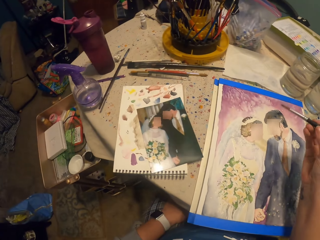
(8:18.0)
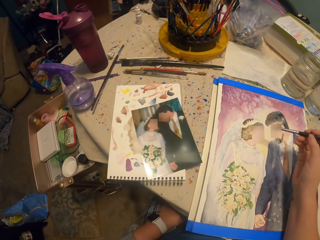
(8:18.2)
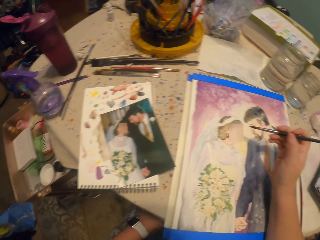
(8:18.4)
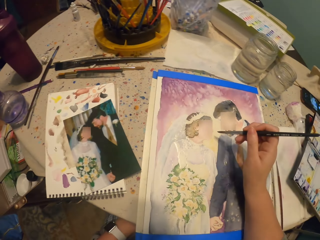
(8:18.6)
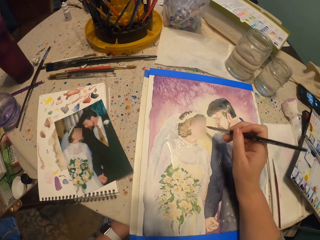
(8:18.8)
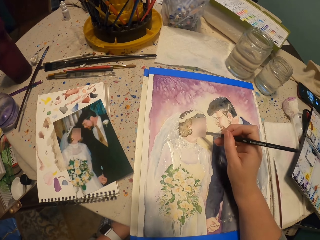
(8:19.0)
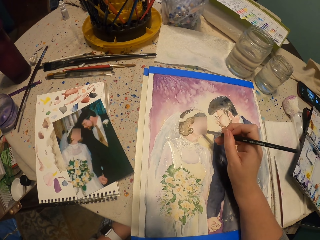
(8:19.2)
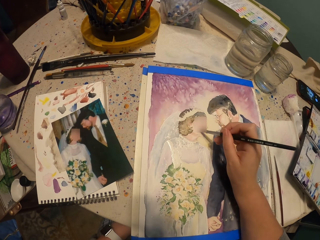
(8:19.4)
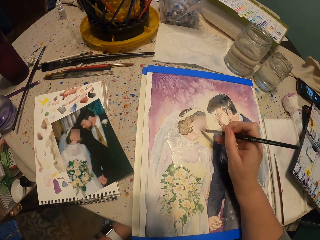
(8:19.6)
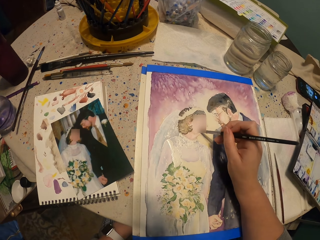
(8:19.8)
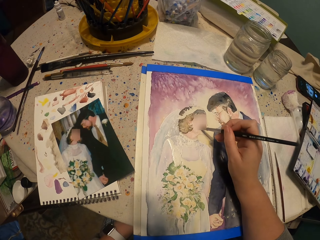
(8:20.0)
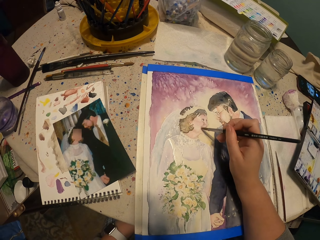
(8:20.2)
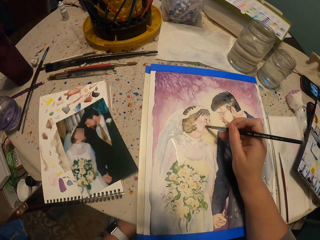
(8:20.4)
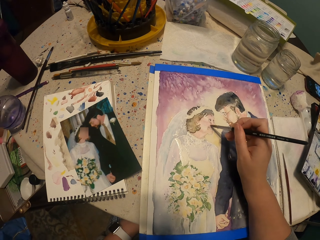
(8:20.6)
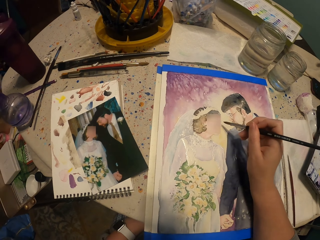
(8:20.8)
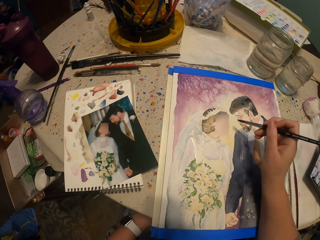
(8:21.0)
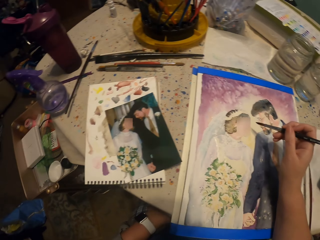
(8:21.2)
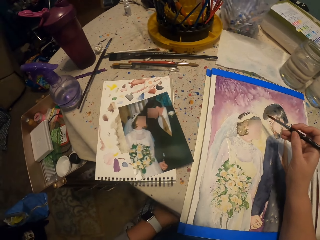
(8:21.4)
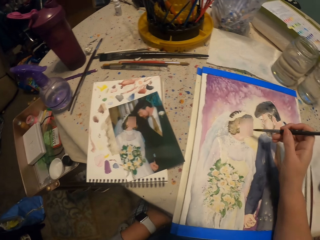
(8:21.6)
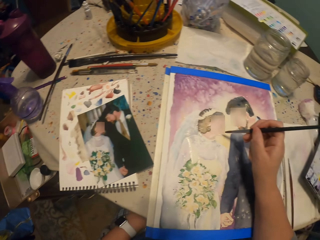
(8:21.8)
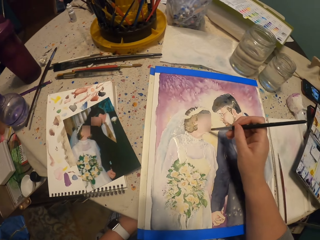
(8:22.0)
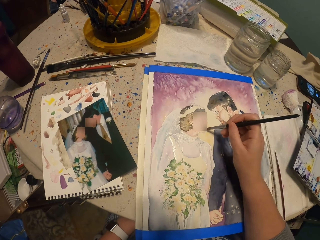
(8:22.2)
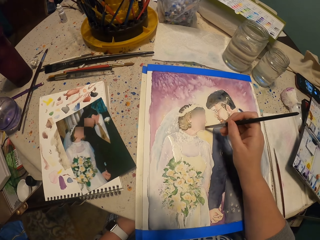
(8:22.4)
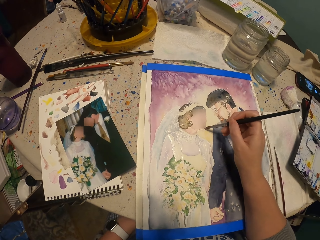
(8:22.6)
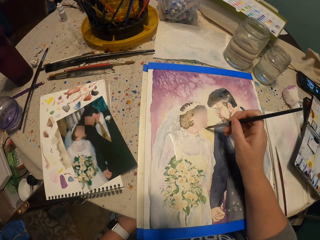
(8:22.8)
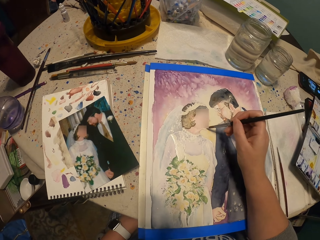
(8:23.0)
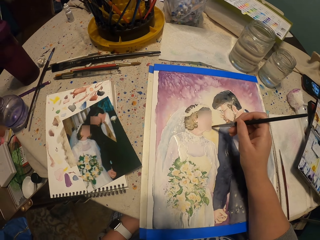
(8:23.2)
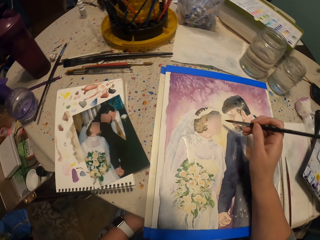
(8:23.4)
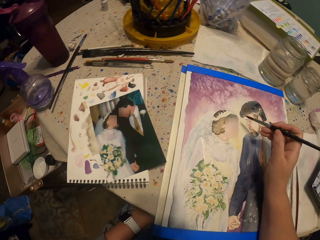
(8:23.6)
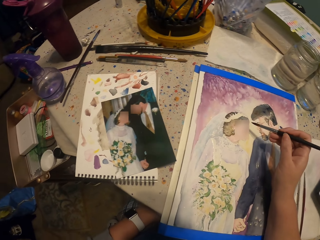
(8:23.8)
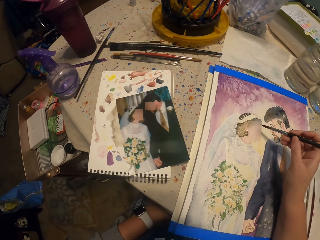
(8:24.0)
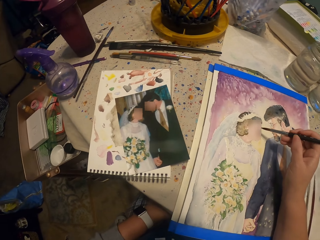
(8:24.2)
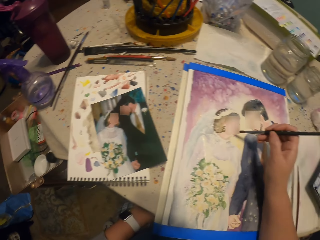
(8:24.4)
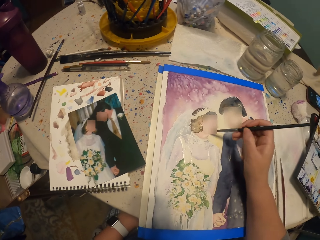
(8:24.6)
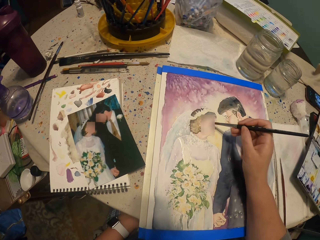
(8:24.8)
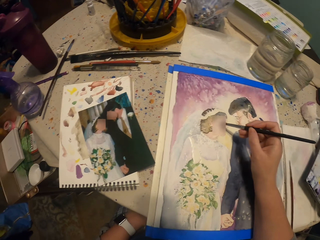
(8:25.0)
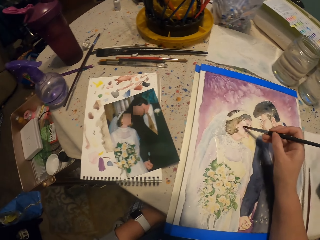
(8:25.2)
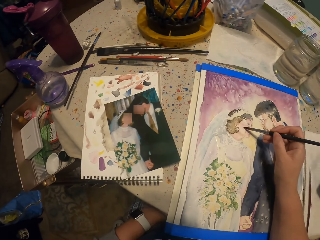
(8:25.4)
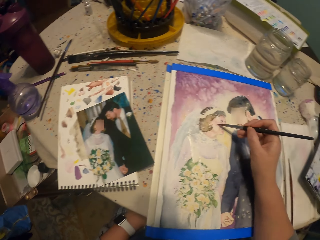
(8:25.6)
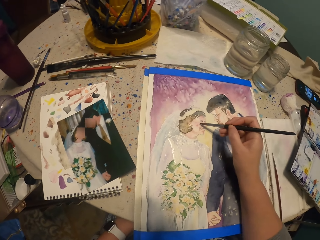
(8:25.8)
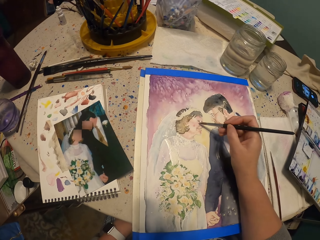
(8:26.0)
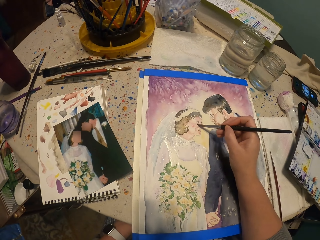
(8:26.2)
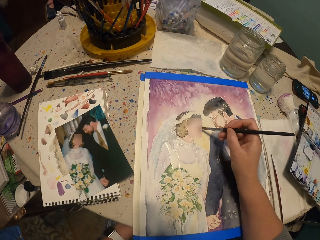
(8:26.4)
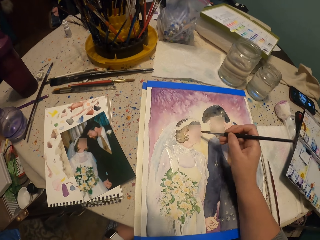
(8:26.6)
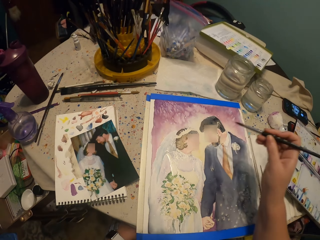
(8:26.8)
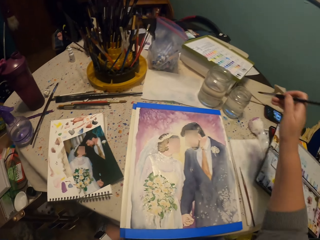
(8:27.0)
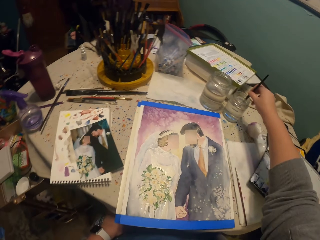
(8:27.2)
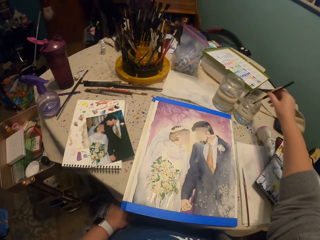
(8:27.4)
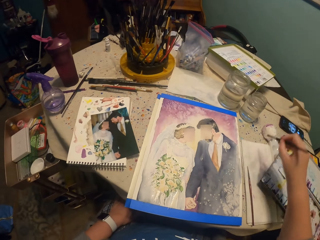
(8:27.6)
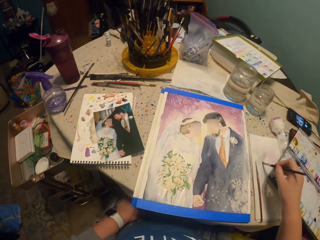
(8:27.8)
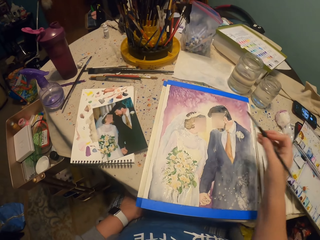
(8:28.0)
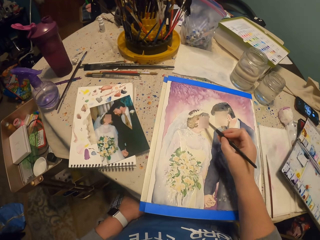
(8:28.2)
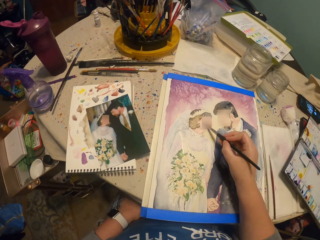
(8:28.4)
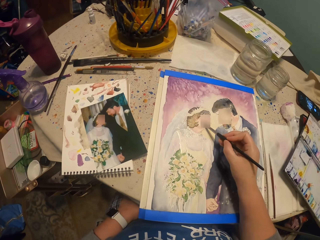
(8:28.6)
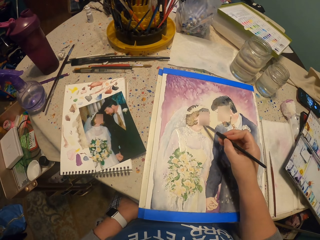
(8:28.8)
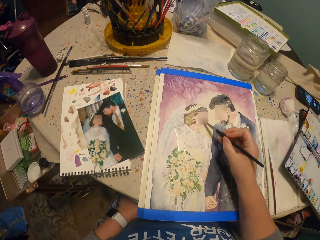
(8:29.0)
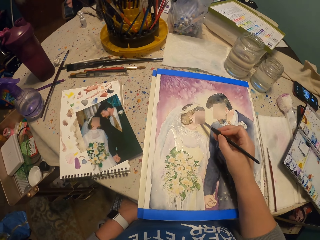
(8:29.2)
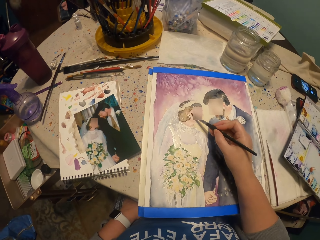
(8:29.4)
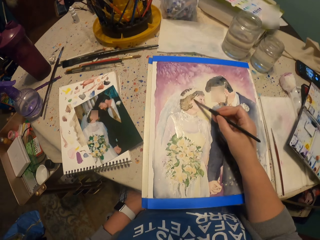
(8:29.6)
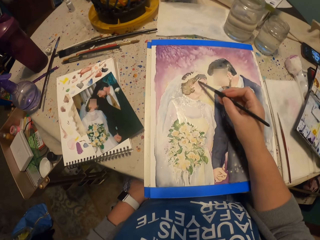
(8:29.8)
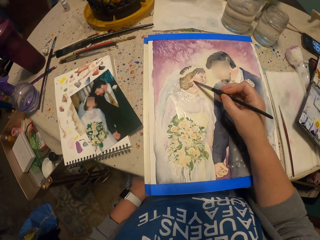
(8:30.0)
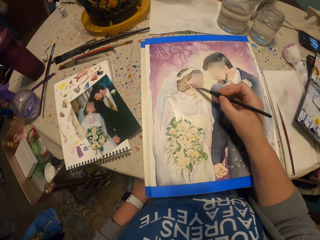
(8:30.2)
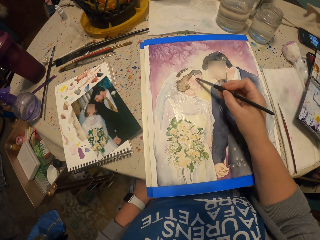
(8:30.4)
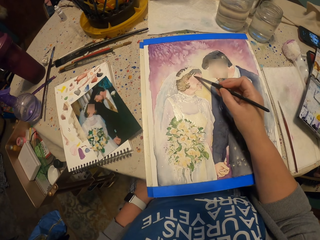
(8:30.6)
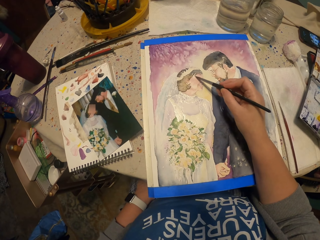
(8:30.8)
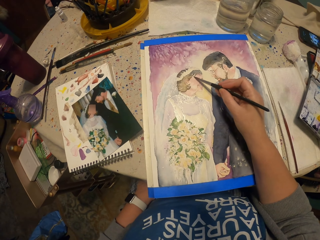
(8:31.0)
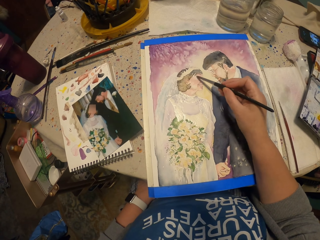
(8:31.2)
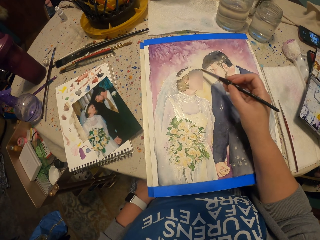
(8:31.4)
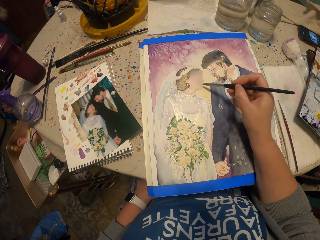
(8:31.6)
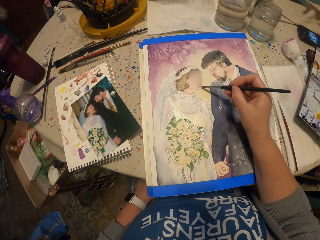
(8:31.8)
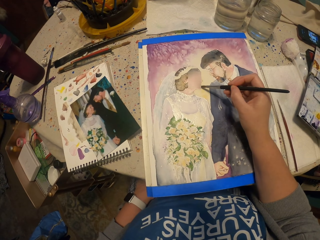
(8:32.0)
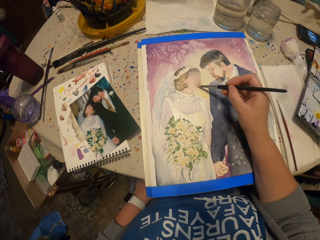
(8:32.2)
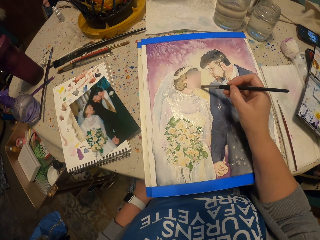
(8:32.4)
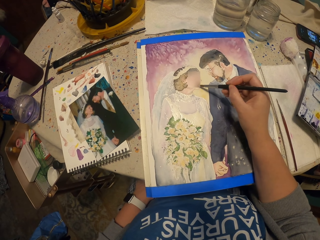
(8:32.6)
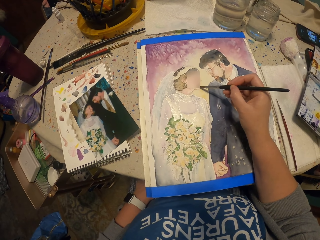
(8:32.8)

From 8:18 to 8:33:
The camera wearer paints a picture. They dip a brush in a jar of water. They wipe the tip of the brush on the paper. They paint the picture.

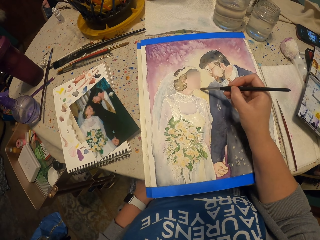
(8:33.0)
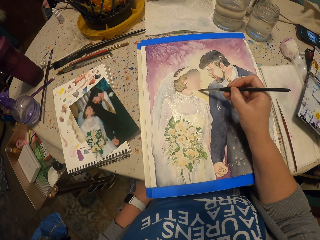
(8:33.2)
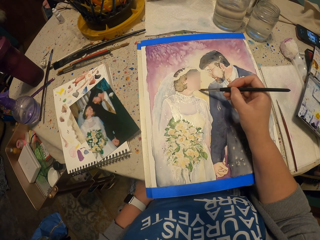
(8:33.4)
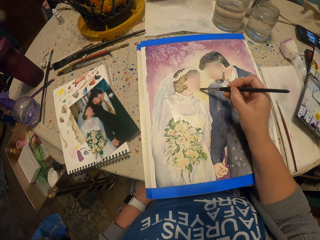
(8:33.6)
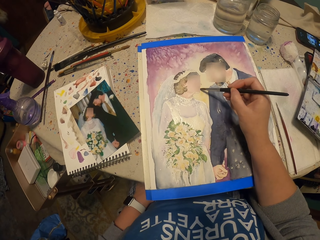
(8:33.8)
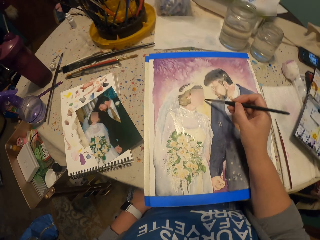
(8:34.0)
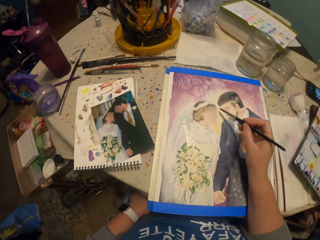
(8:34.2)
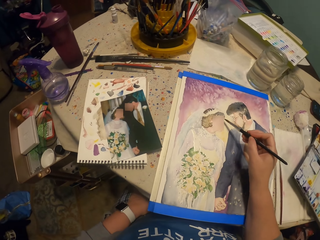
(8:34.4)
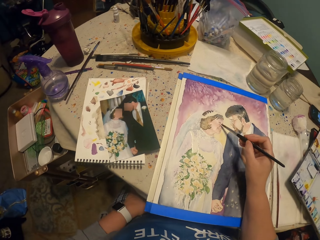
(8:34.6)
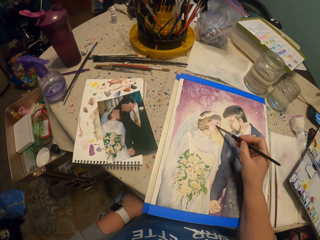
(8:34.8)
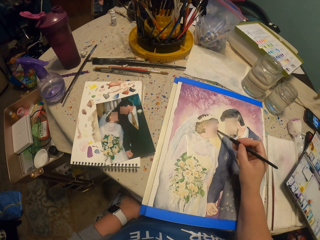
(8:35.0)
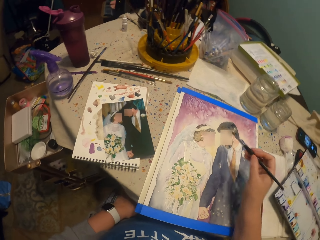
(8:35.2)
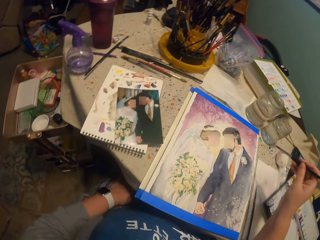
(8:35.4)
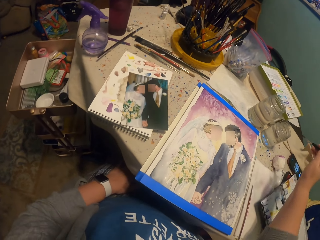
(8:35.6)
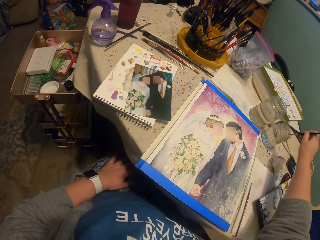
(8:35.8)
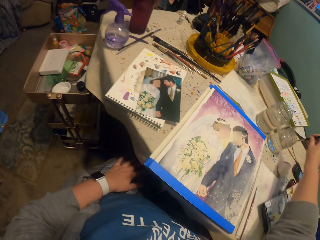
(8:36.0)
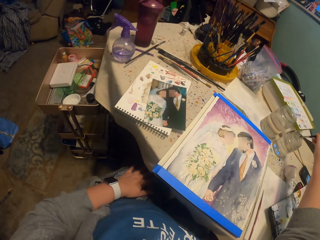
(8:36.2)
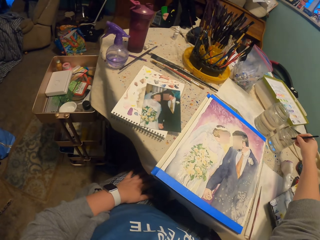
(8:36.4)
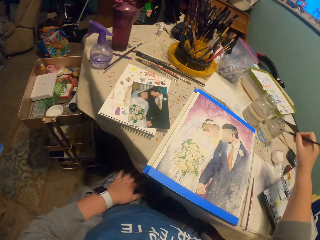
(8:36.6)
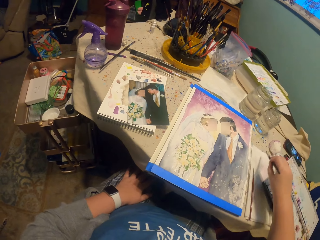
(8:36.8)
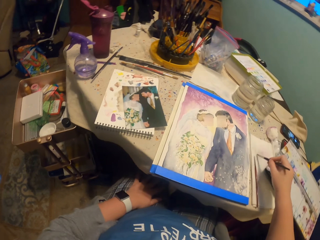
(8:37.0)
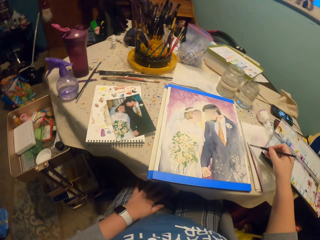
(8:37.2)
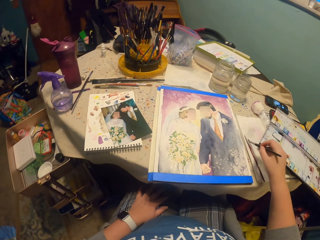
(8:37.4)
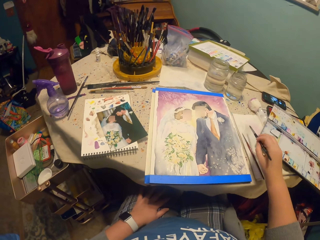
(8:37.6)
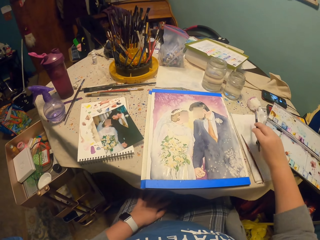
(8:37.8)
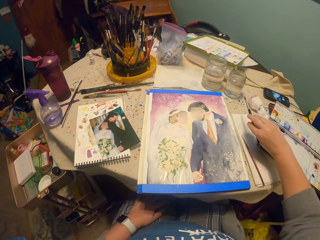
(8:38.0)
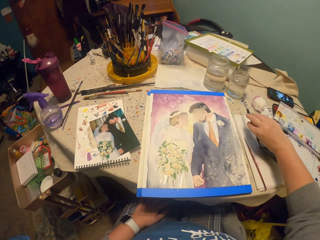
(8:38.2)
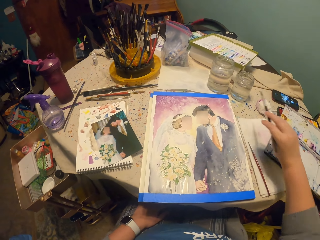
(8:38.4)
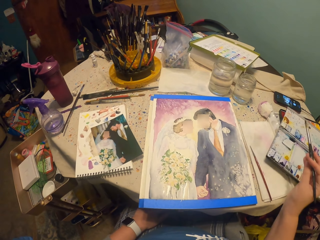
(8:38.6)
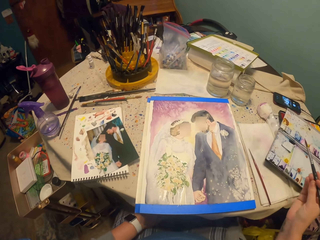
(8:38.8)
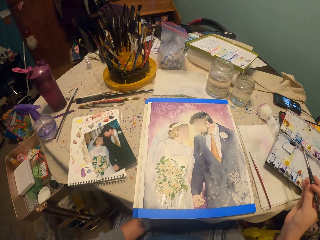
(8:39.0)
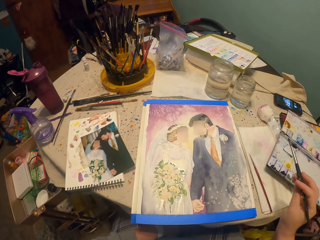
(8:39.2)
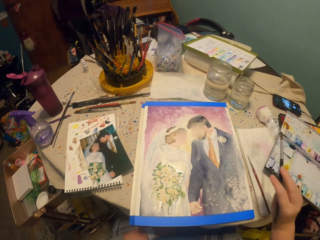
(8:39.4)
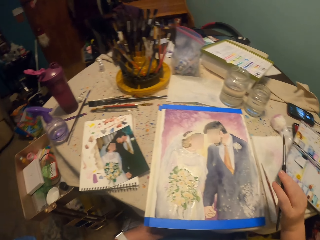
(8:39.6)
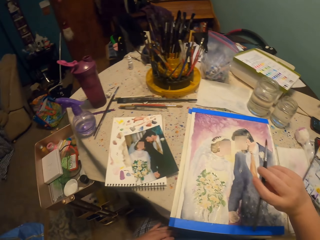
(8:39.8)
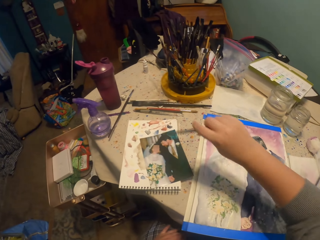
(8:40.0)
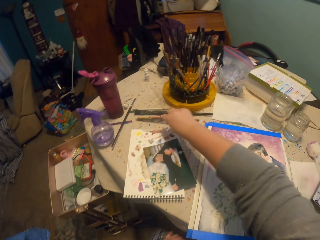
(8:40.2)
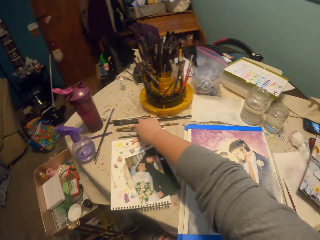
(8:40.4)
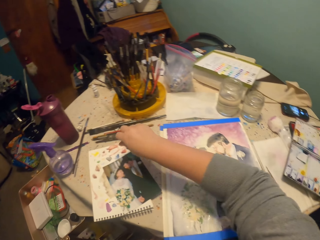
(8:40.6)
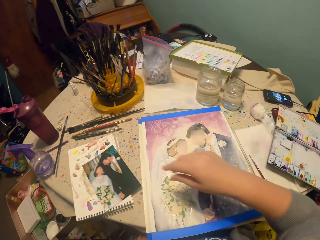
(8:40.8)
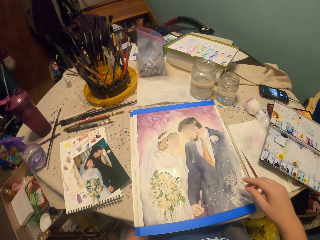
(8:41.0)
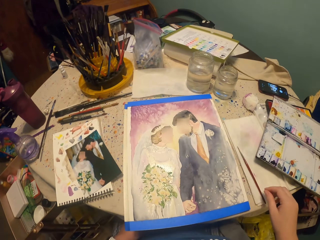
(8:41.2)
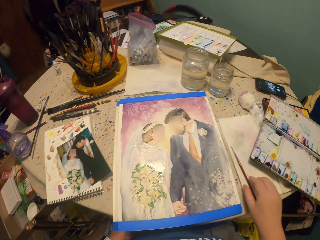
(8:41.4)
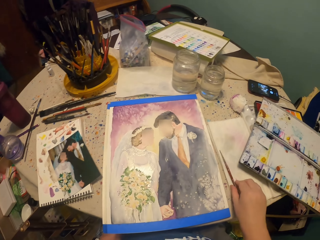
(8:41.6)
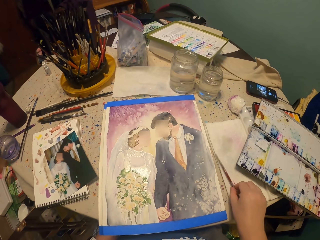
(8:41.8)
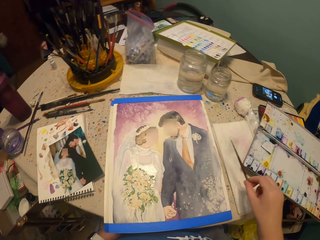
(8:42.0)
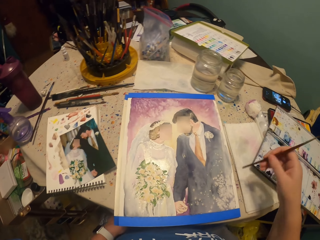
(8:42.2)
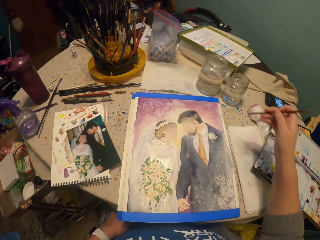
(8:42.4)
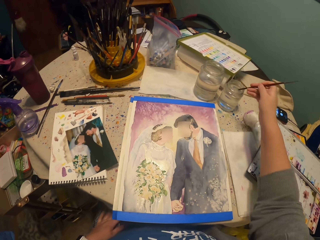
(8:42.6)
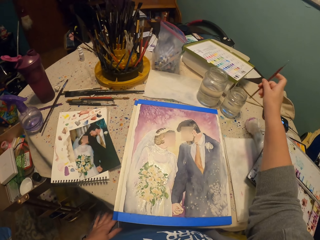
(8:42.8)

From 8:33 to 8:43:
The camera wearer dips a brush in a jar of water. They wipe the tip of the brush on the paper. They put the brush on the table. They pick up the brush from the table.
